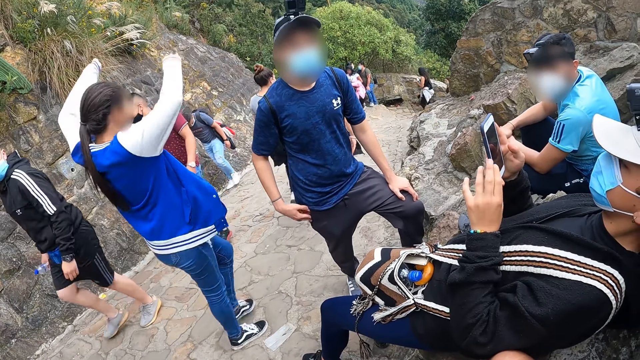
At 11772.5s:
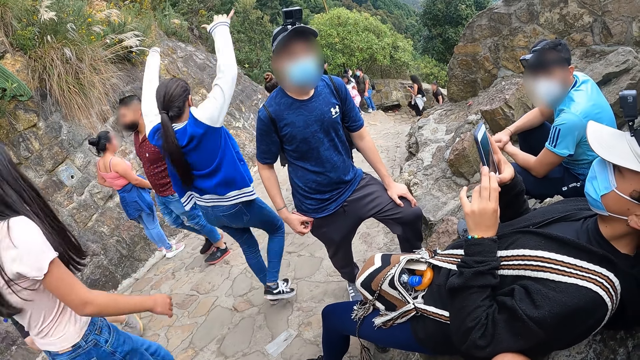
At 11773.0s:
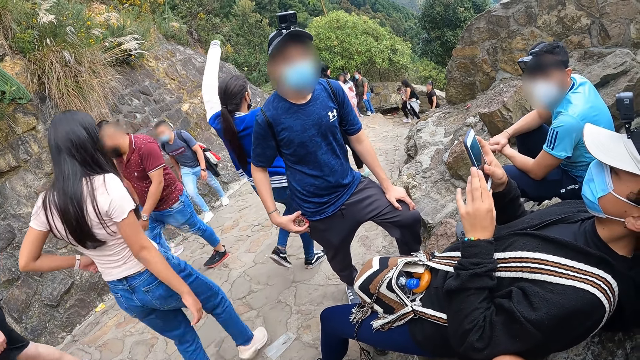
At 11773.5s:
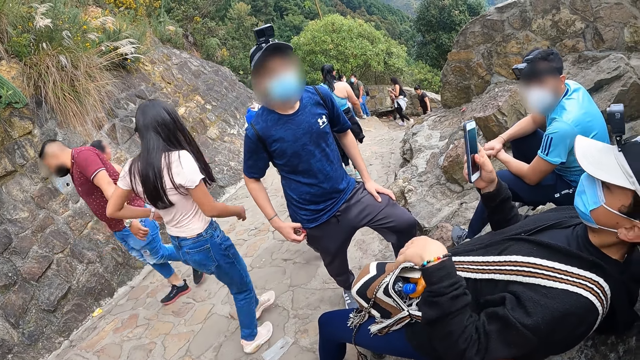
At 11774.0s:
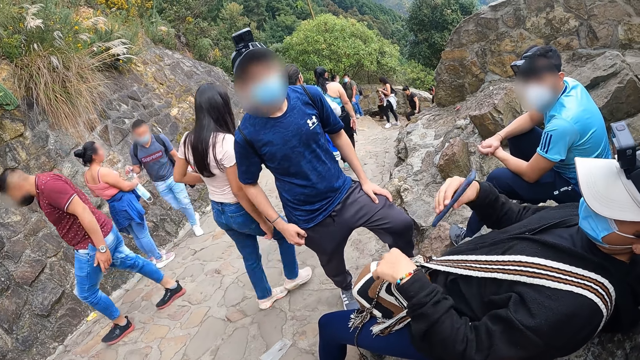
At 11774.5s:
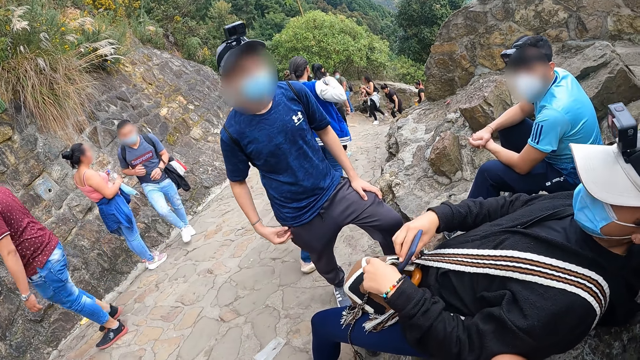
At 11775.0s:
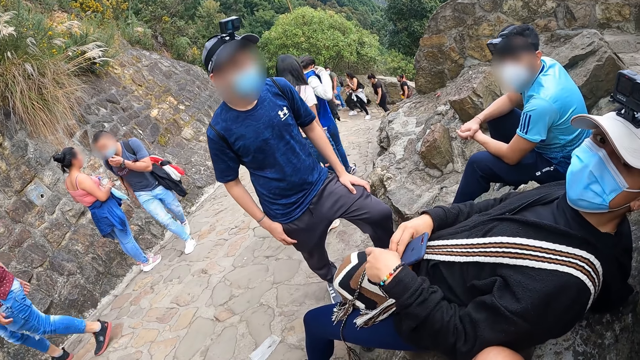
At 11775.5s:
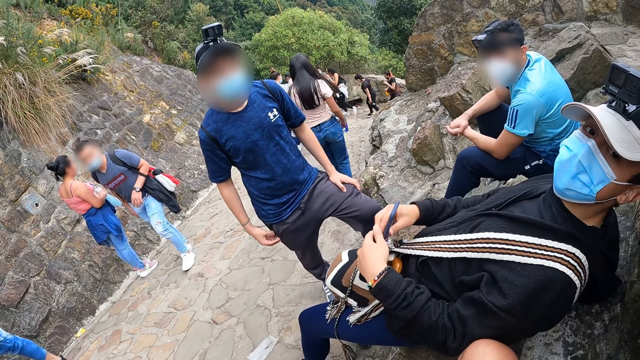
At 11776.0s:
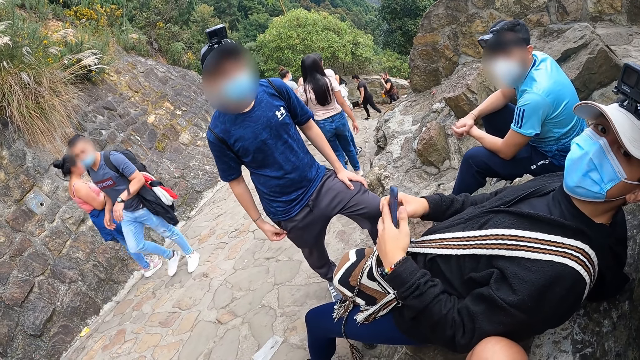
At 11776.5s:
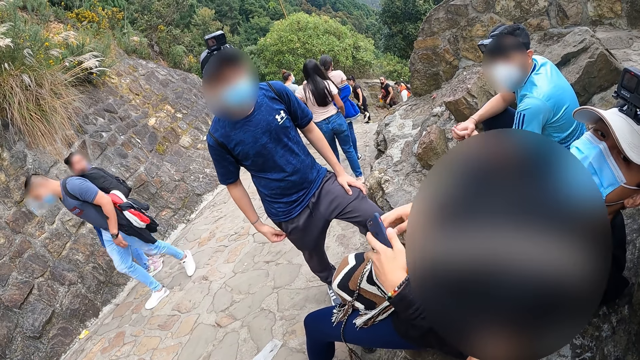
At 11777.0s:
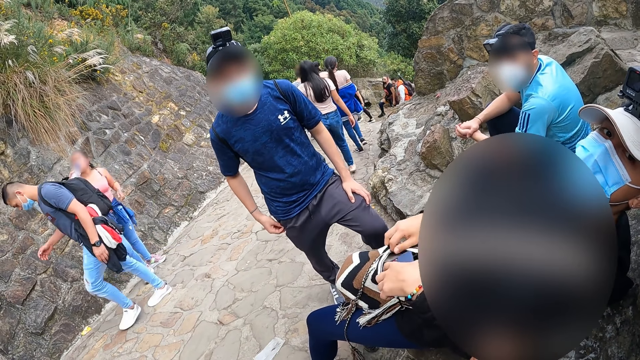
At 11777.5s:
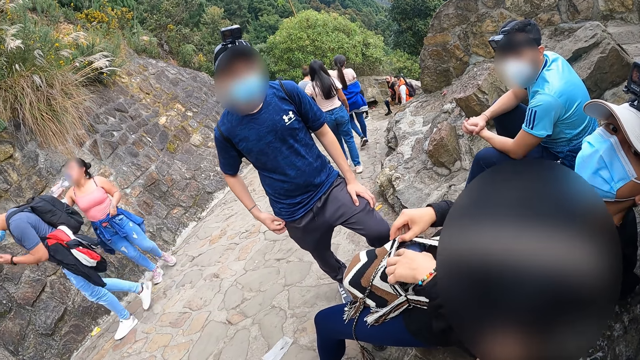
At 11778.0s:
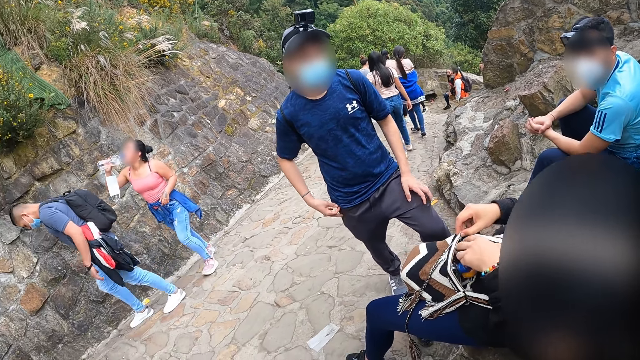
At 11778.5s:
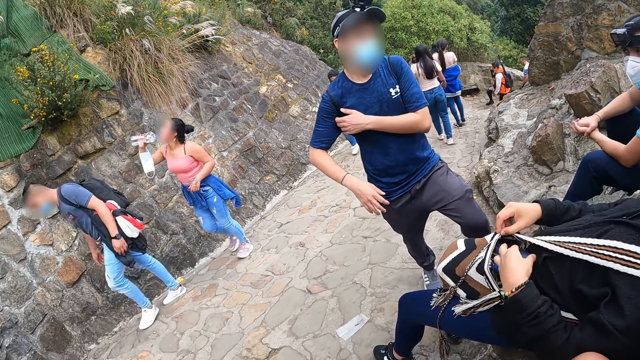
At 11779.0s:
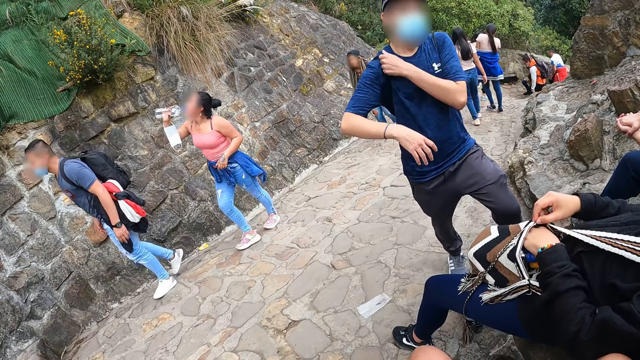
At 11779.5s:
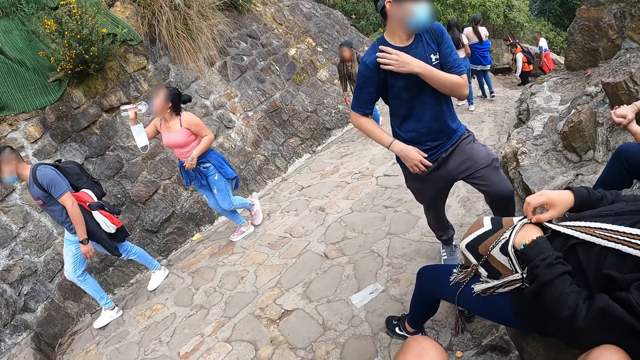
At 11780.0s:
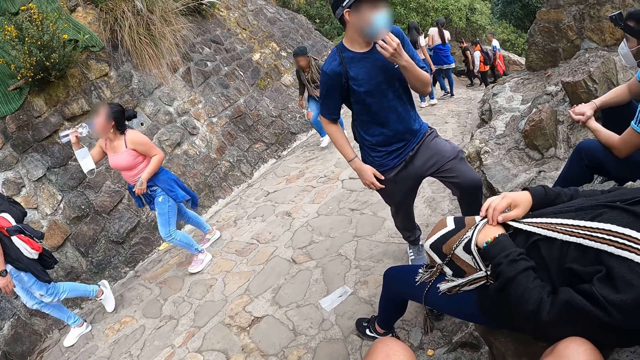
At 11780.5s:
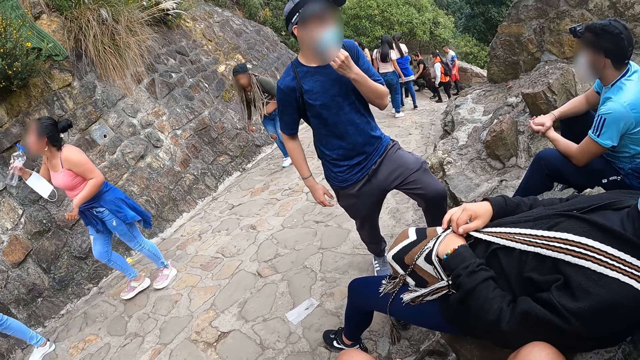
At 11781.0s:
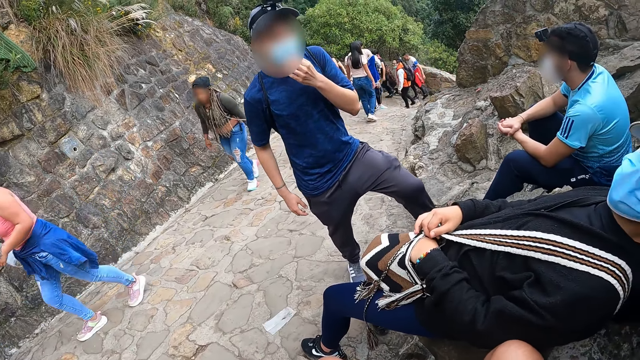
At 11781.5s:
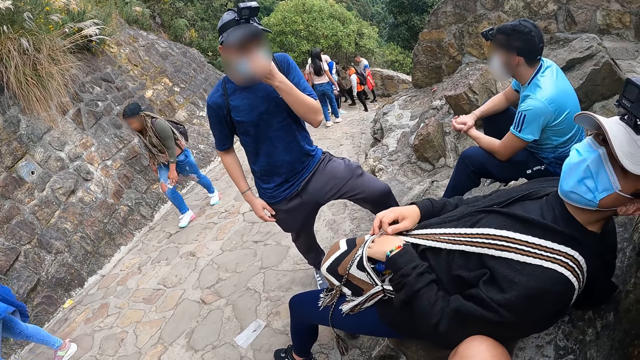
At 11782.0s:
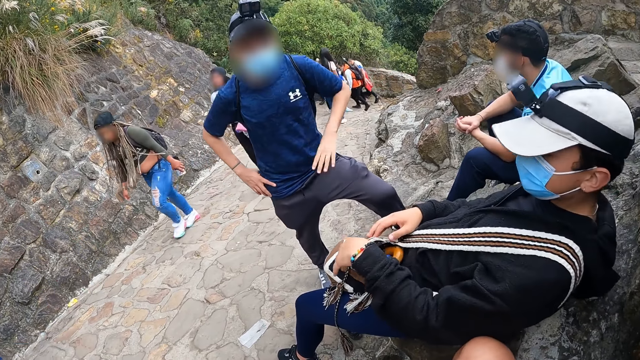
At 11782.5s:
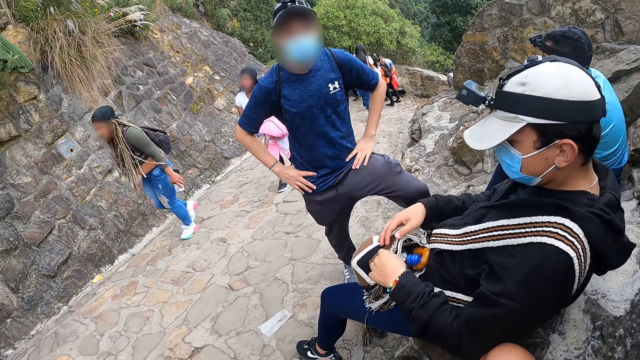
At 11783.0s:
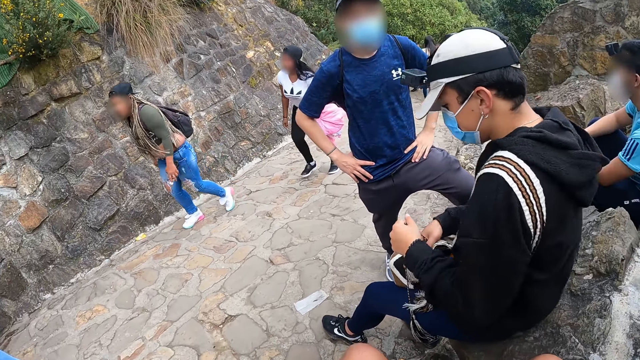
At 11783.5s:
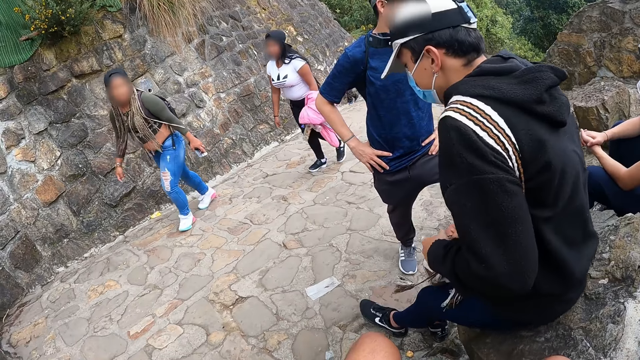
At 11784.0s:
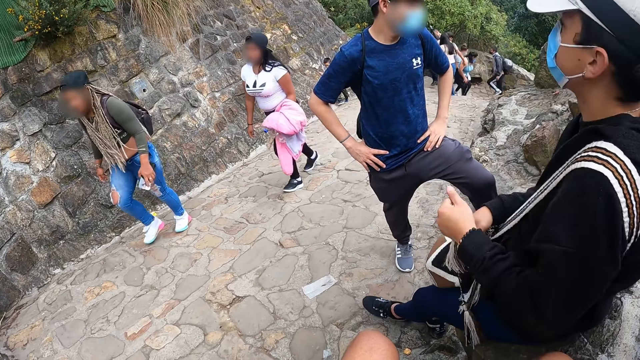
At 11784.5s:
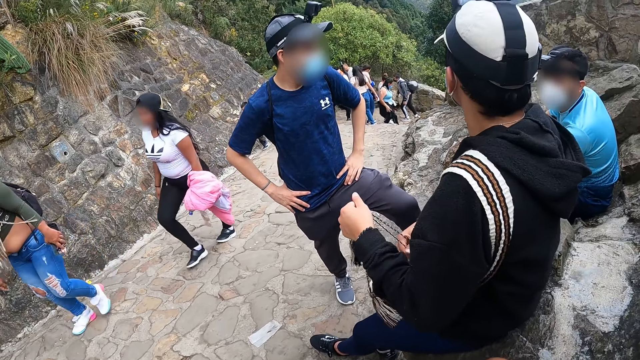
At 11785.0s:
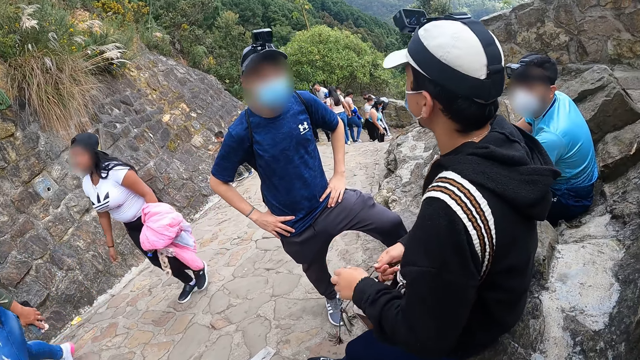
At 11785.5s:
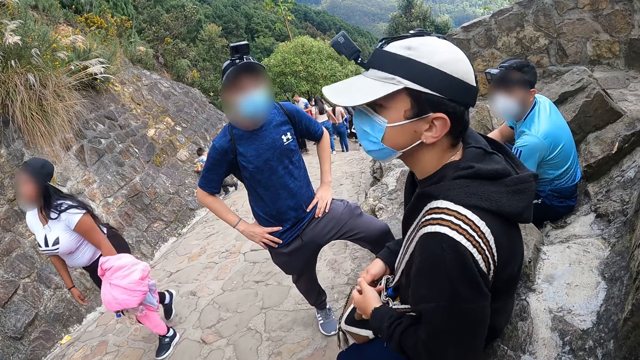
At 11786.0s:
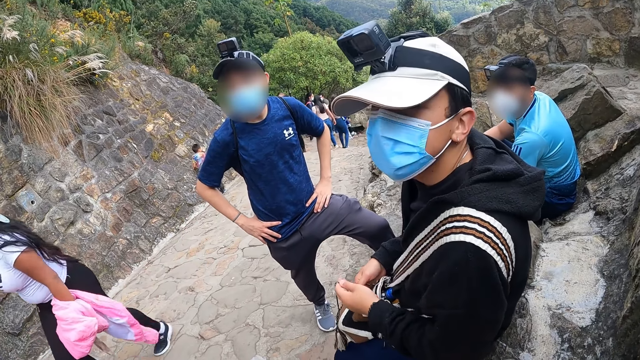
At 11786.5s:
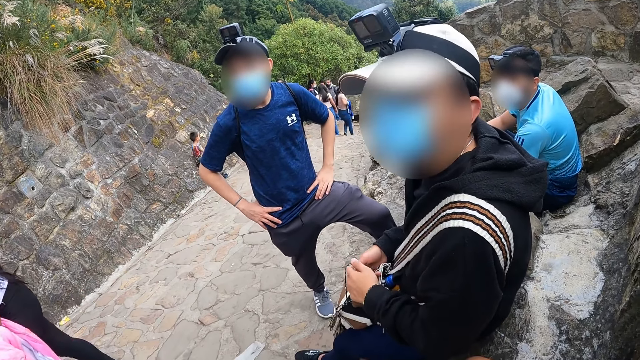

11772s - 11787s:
A man passes the phone to his left hand. The man drops the phone inside the bag with his left hand. Another man adjusts a bag on his shoulder with his left hand. The first man puts the phone in the pocket. The other man touches a nose mask on his face with his left hand, and touches his waist with both hands. The first man adjusts the rope of the bag with both hands, and adjusts himself on the rock.

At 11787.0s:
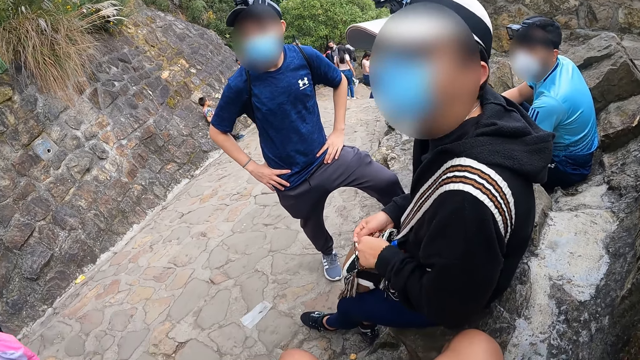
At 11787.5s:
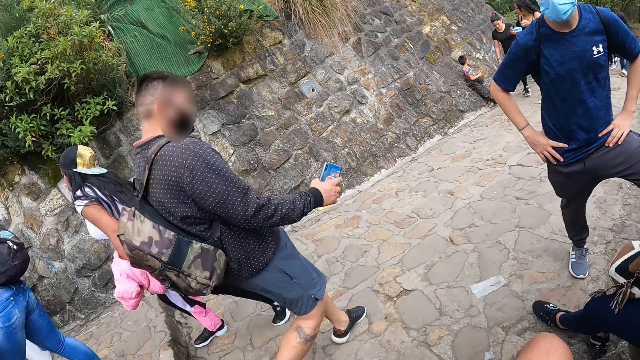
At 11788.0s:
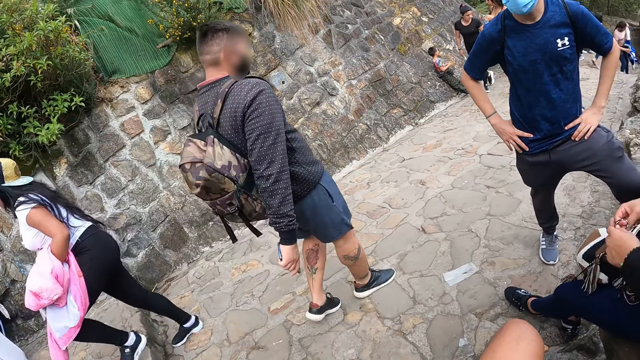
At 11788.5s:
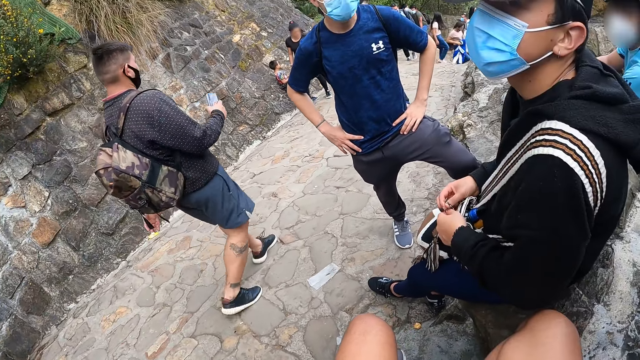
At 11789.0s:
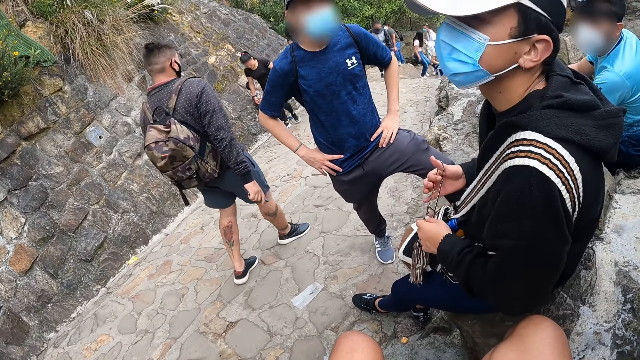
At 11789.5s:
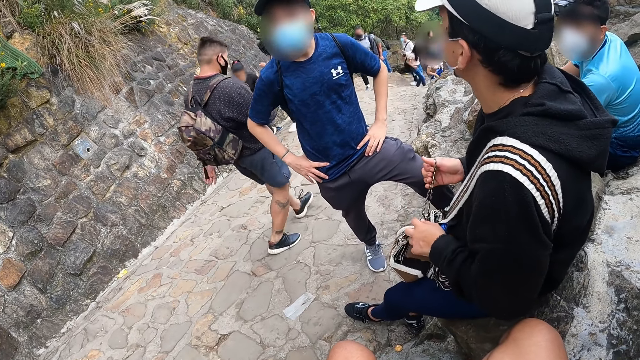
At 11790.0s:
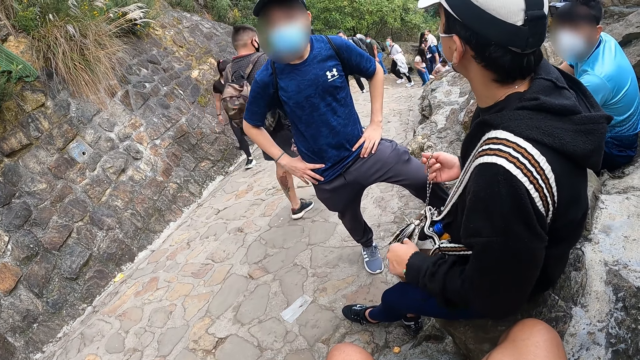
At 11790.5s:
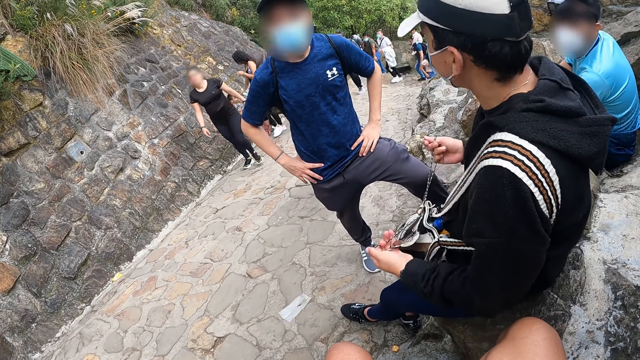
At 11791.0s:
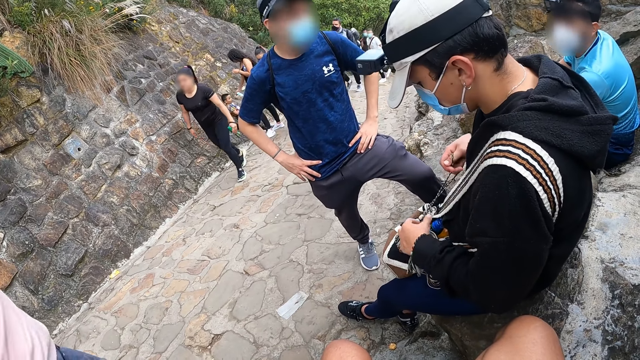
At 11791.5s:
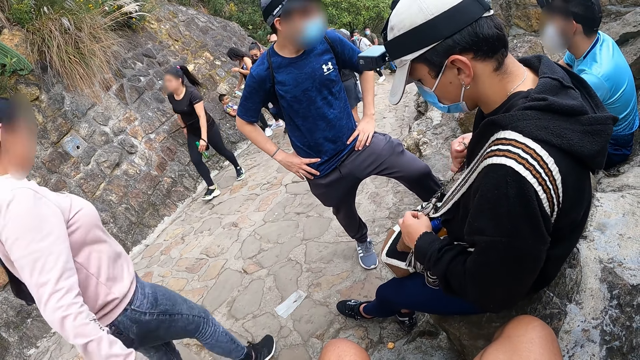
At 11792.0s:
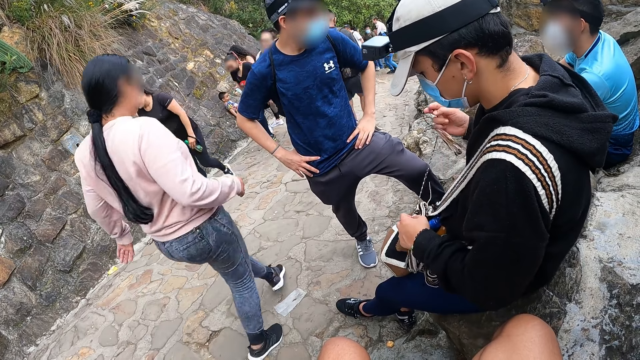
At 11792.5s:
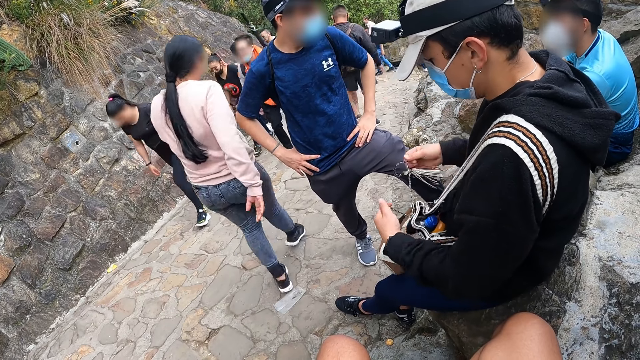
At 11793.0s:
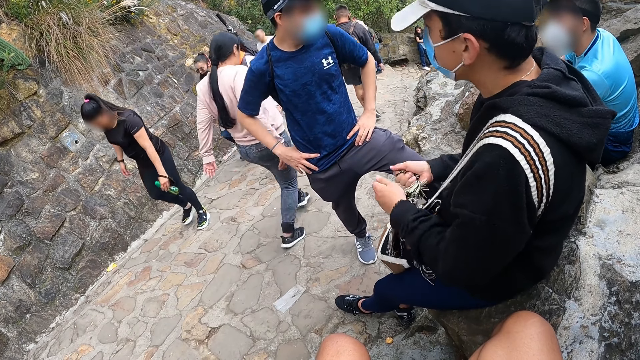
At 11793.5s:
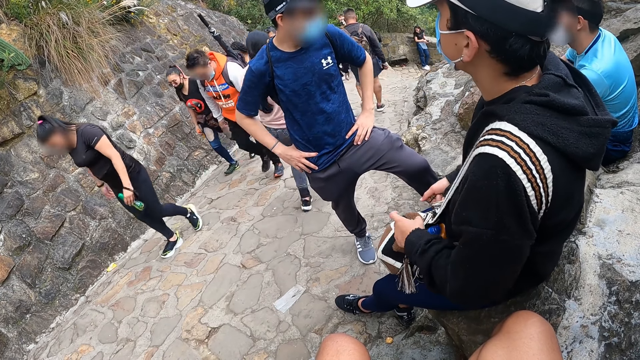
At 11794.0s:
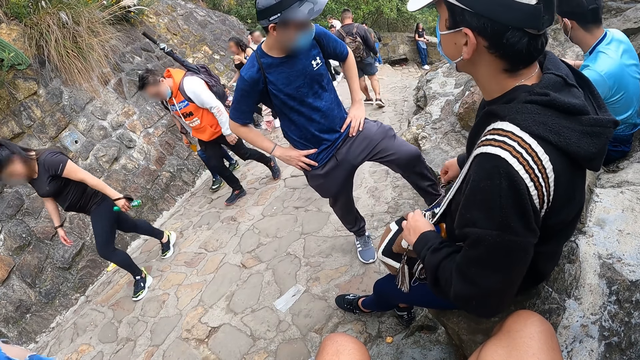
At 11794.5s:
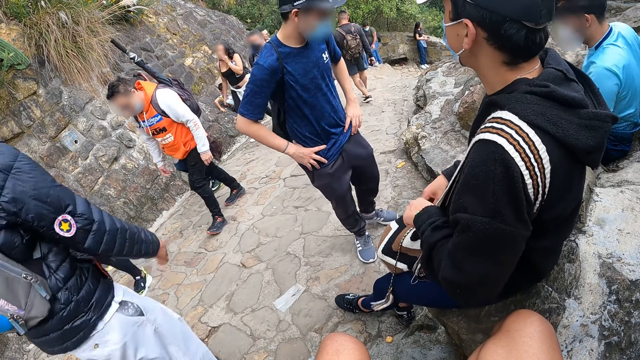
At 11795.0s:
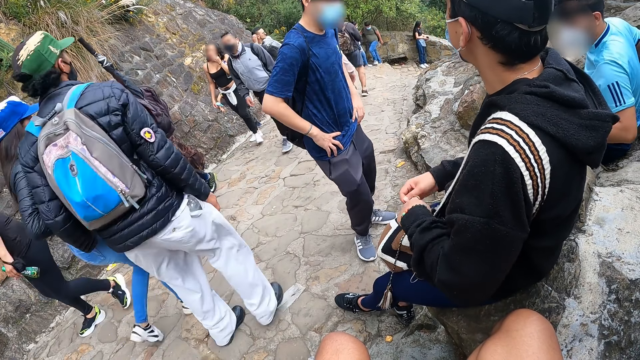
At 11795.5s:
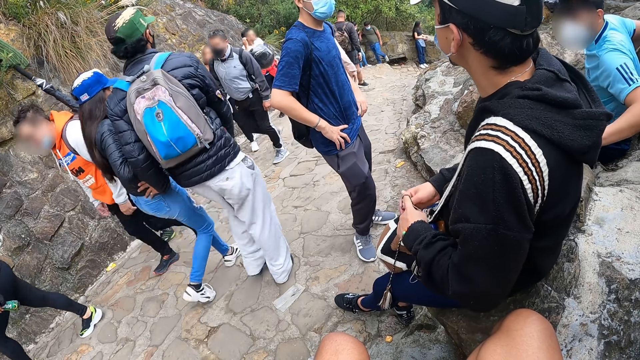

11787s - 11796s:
A man closes the bag. The man removes his left leg from the rock.
